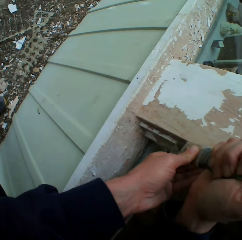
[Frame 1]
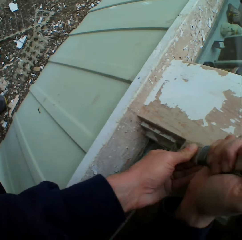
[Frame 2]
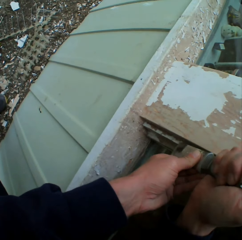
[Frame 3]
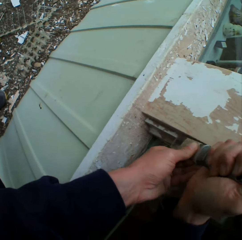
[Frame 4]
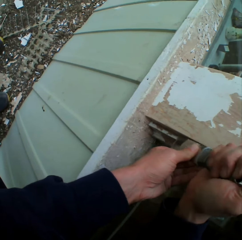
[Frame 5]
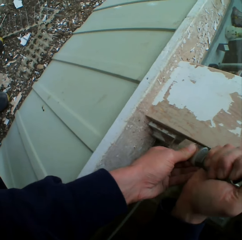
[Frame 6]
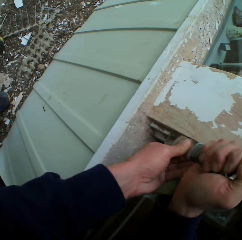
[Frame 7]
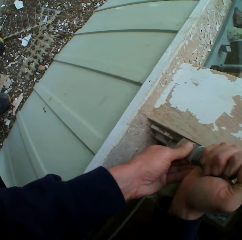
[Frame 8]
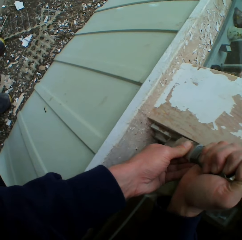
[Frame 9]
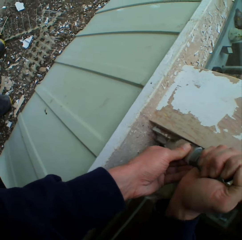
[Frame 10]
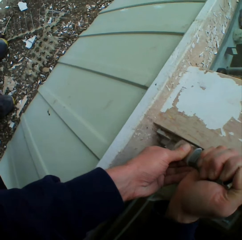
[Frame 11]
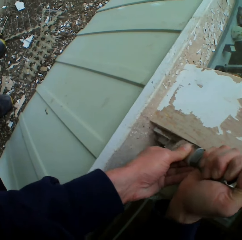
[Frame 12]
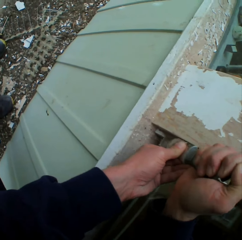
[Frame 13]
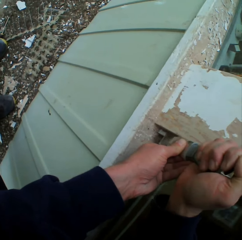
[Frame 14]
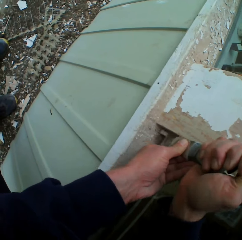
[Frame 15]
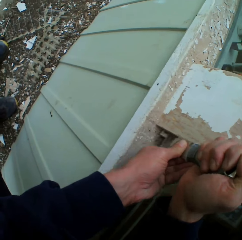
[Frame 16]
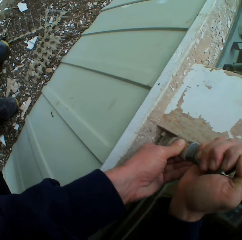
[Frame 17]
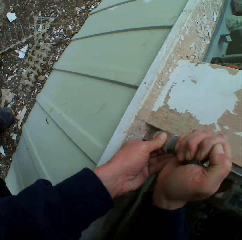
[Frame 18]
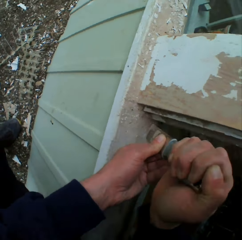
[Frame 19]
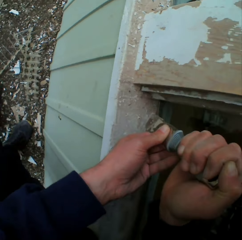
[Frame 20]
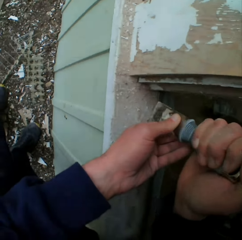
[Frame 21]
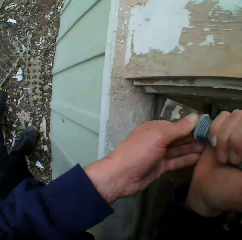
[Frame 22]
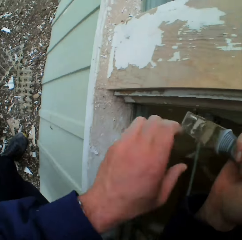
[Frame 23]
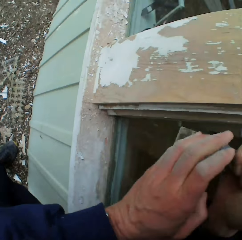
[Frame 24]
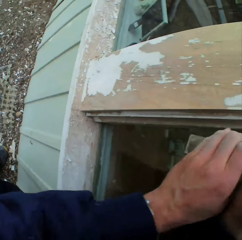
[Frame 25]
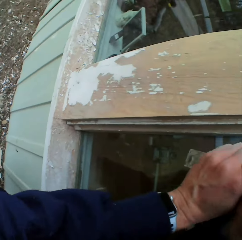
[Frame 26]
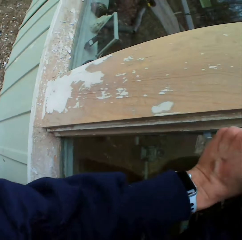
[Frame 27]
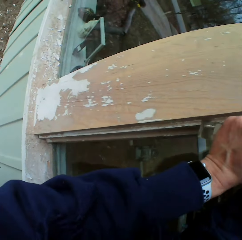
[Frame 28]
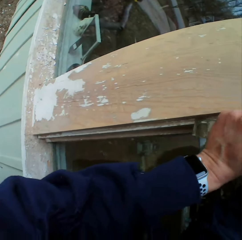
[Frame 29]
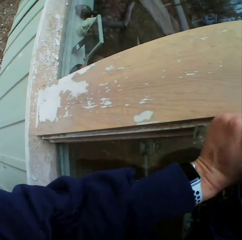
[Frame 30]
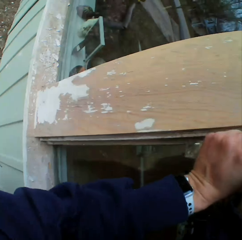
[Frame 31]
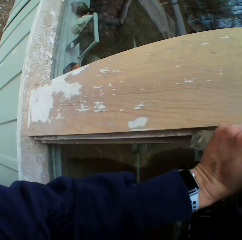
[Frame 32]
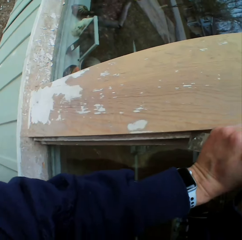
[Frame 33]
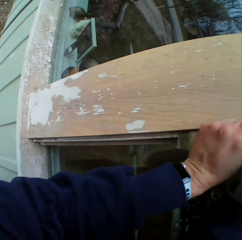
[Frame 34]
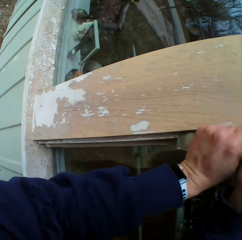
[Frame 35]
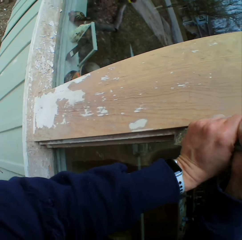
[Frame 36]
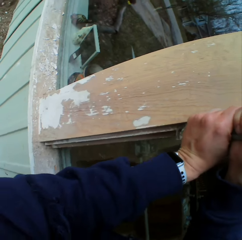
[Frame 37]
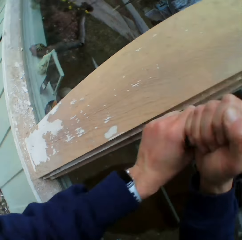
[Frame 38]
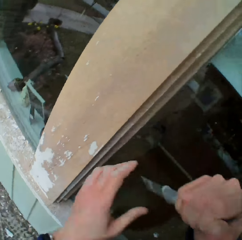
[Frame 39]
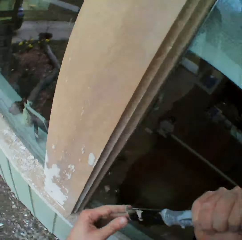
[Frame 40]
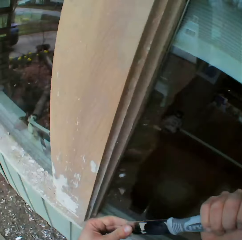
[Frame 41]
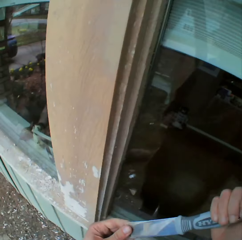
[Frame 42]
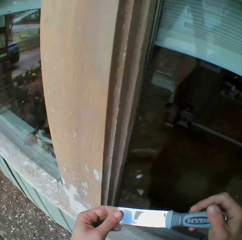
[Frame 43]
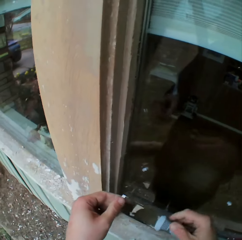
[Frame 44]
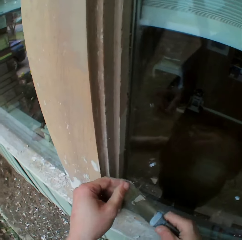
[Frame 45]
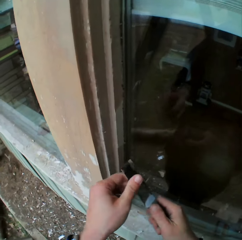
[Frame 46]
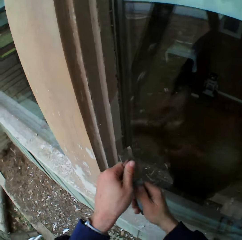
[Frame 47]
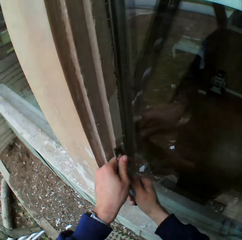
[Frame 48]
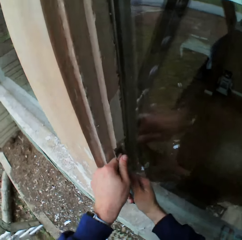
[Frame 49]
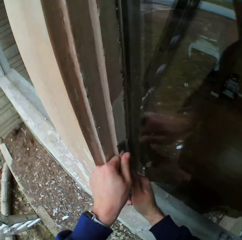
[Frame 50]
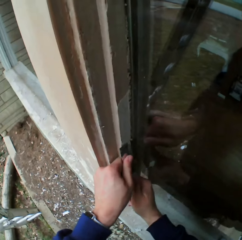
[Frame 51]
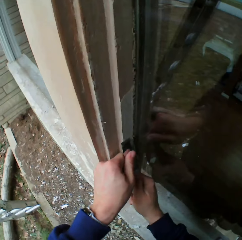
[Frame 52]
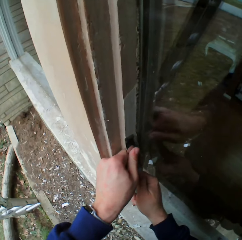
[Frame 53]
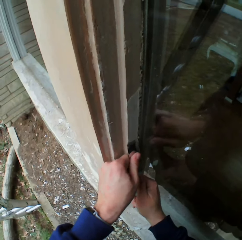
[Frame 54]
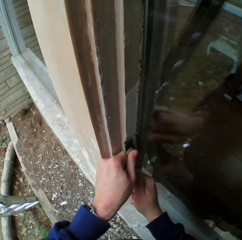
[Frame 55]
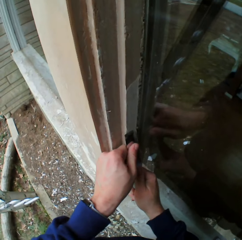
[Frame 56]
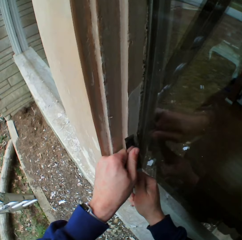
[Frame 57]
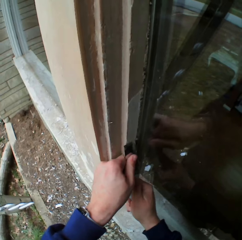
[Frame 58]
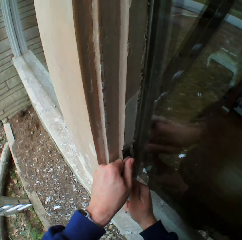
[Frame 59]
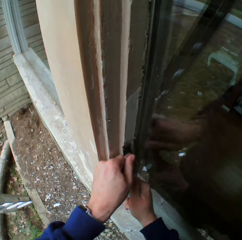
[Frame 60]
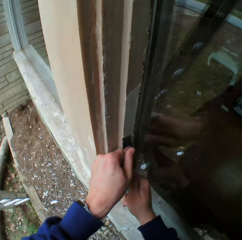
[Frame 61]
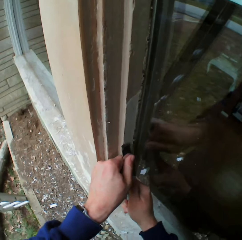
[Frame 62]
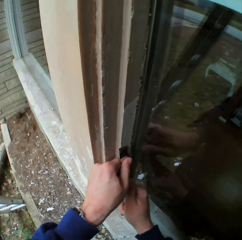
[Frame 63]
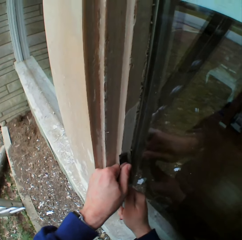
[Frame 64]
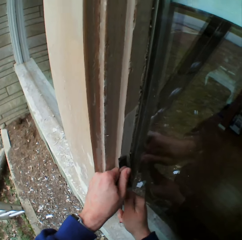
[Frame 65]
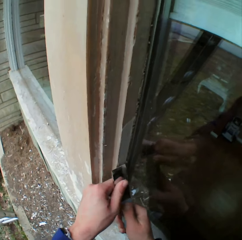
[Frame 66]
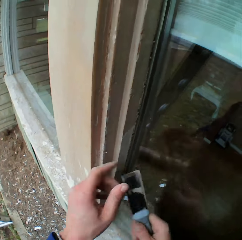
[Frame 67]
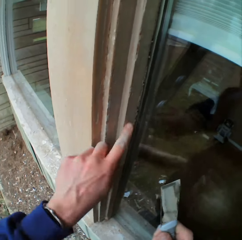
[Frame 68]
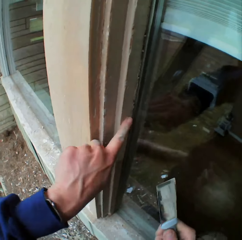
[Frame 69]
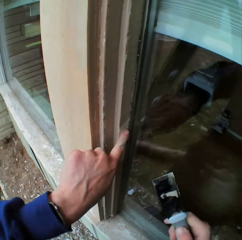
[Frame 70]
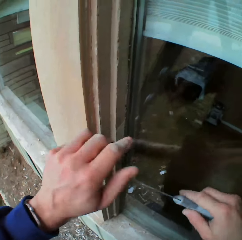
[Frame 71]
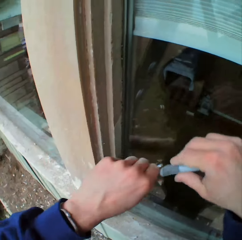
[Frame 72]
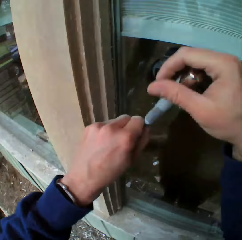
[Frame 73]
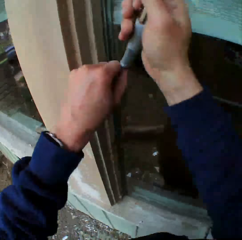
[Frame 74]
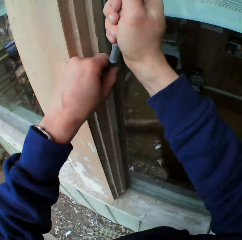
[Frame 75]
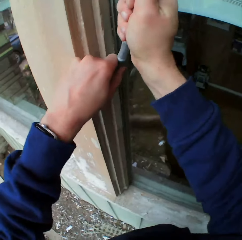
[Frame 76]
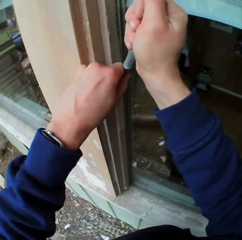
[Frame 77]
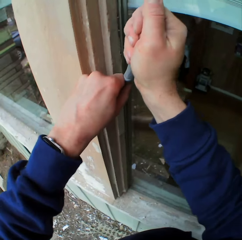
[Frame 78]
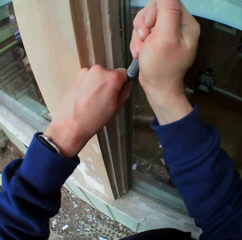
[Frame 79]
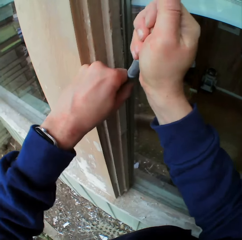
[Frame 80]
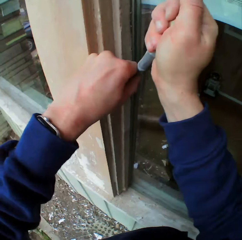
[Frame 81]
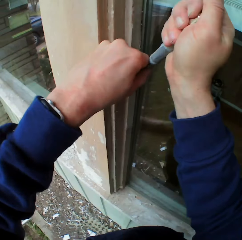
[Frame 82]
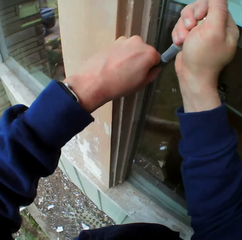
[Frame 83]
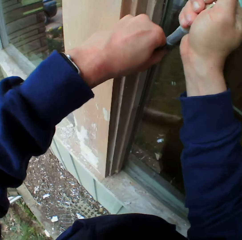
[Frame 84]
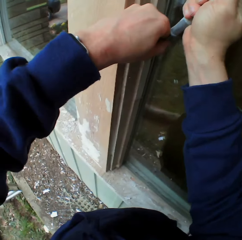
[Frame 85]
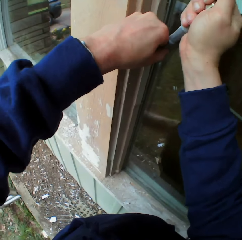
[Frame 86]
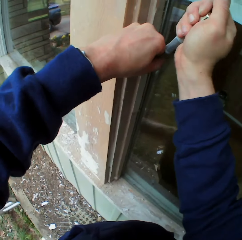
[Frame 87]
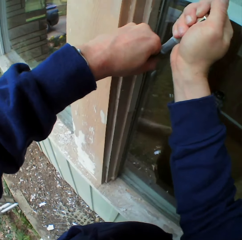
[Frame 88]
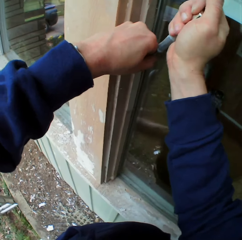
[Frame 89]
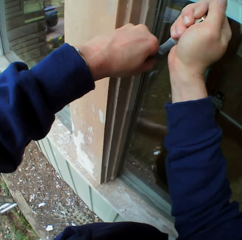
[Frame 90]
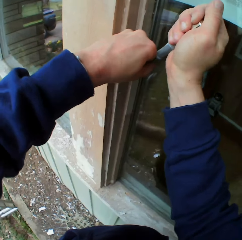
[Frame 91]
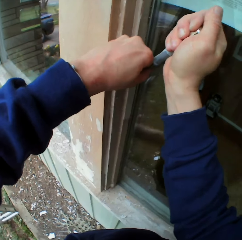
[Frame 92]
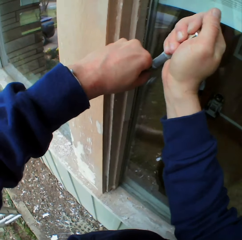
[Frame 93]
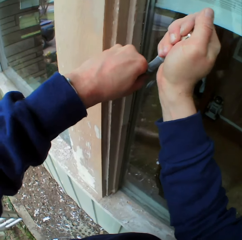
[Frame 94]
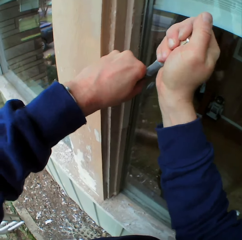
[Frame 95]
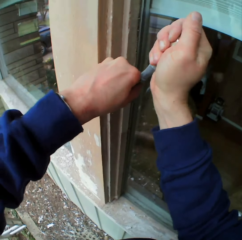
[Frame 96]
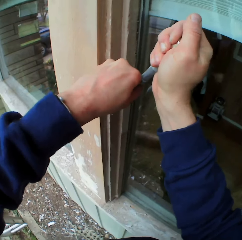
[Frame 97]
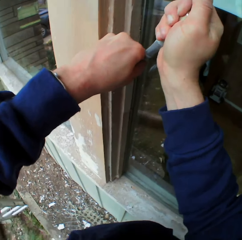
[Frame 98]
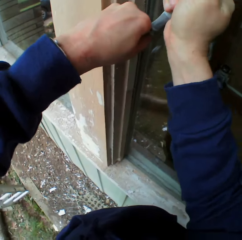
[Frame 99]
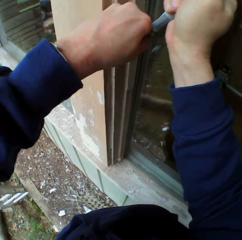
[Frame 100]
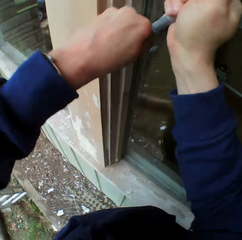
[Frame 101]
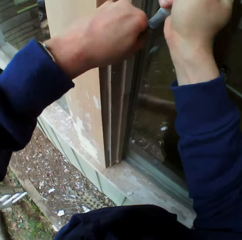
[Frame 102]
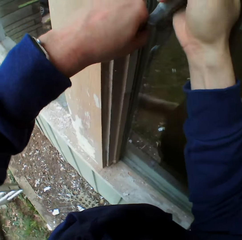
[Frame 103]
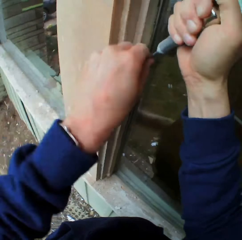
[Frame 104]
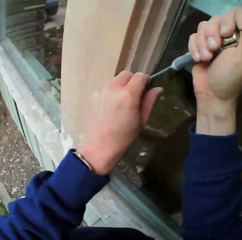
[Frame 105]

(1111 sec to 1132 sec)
The camera wearer holds a paint scraper with both hands. He removes paint from a window frame with the scraper. He wipes paint on the window frame with his left hand index finger. He touches the wall with his left hand finger. He removes the dried paint on the wall or window frame with the metal scraper.

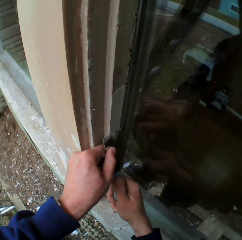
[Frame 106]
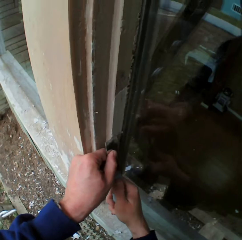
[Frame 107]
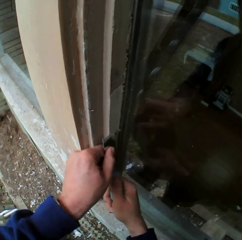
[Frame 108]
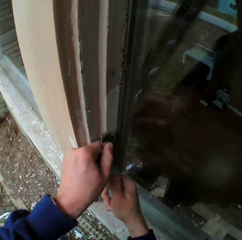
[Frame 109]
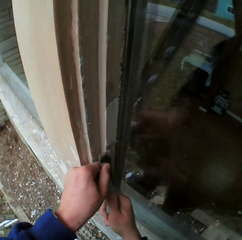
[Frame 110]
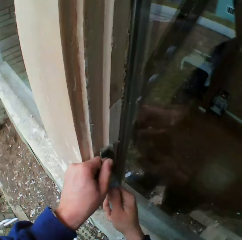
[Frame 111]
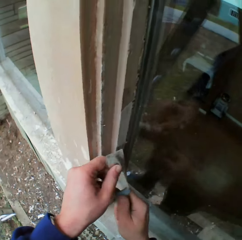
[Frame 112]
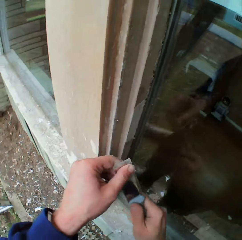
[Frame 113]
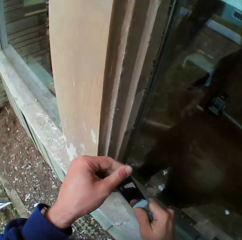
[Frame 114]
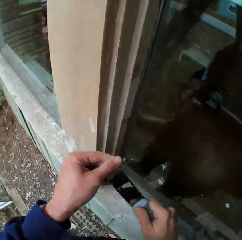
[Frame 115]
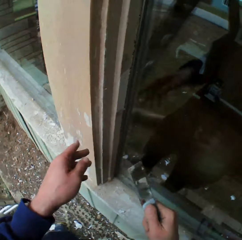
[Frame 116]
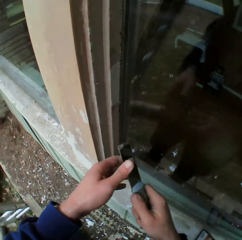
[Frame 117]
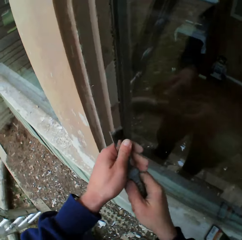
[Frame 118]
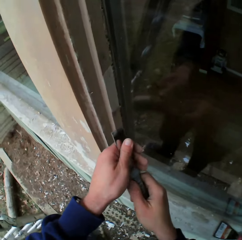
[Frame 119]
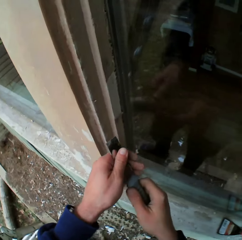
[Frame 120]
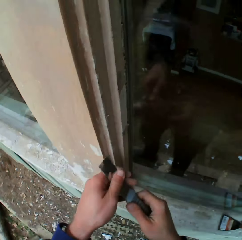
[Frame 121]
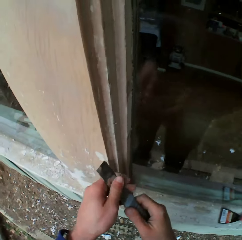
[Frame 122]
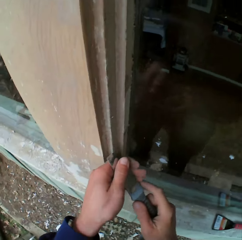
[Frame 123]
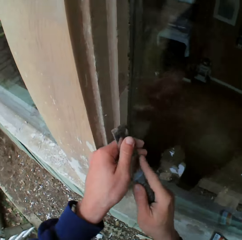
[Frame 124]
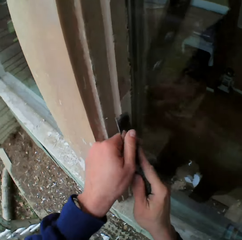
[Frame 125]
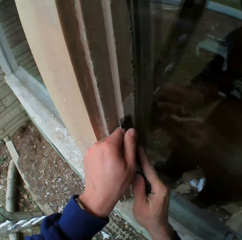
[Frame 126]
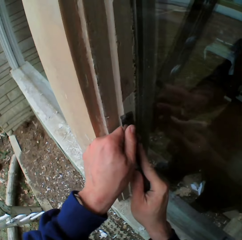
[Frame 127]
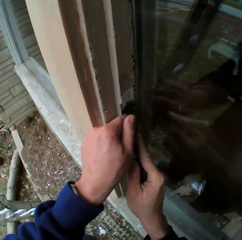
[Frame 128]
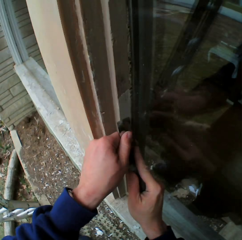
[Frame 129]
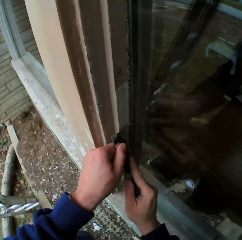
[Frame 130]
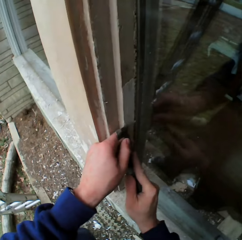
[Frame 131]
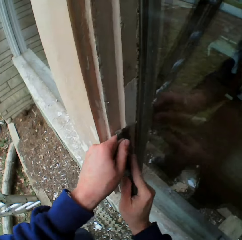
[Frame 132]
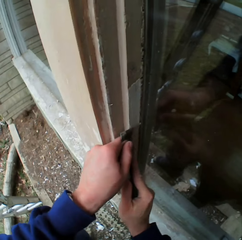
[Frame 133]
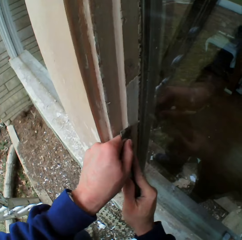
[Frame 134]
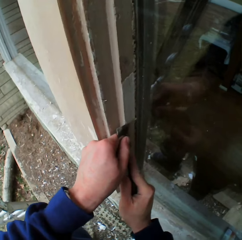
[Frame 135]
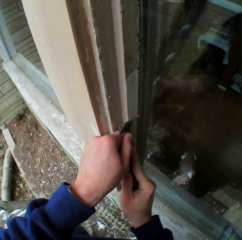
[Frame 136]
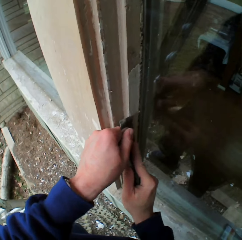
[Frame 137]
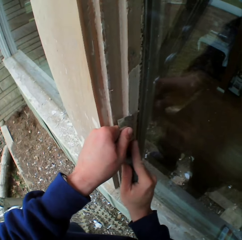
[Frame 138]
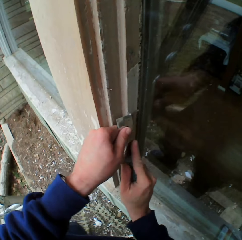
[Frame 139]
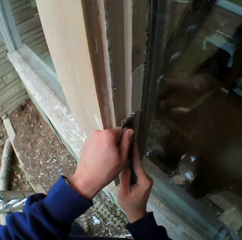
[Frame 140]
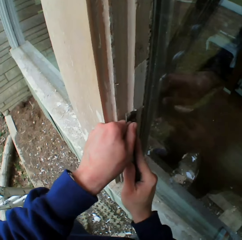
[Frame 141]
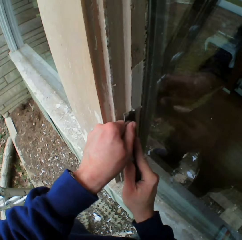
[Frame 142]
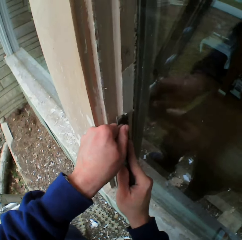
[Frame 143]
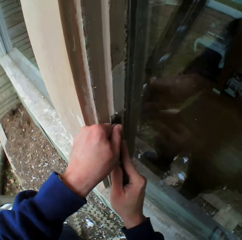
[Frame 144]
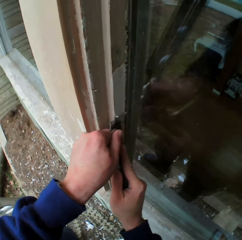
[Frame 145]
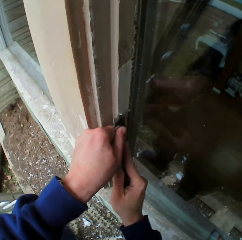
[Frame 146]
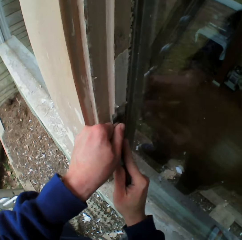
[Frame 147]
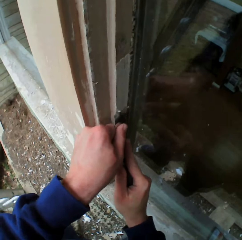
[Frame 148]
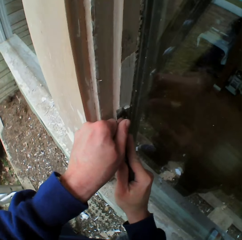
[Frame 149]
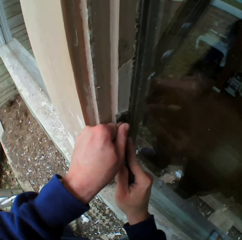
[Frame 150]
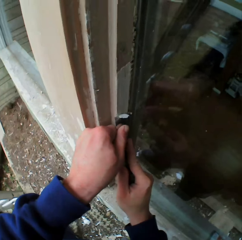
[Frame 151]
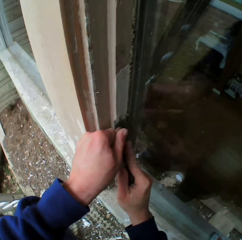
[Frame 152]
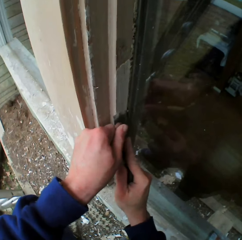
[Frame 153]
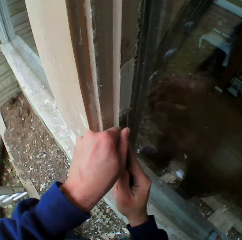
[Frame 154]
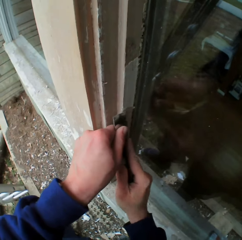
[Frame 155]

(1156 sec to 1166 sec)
The camera wearer wipes the edge of the metal scraper with his left hand. He holds the paint scraper with both hands. He removes the dried paint on the wall or window frame with the metal scraper.
